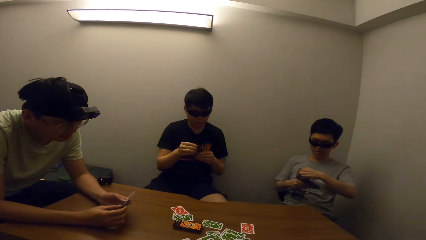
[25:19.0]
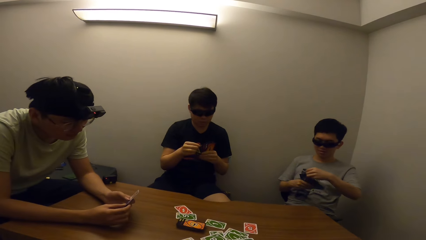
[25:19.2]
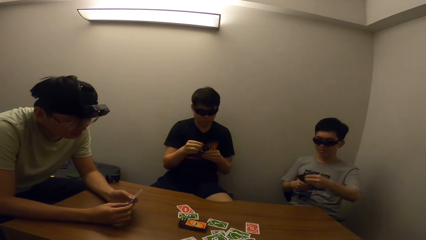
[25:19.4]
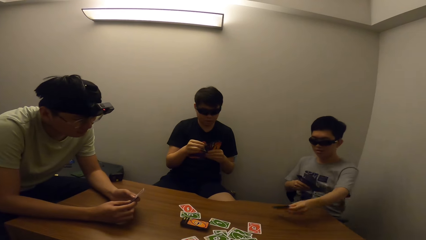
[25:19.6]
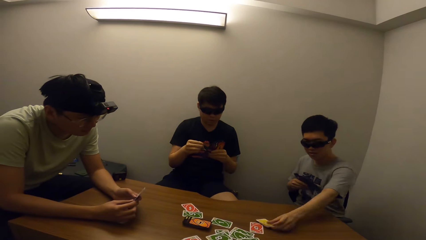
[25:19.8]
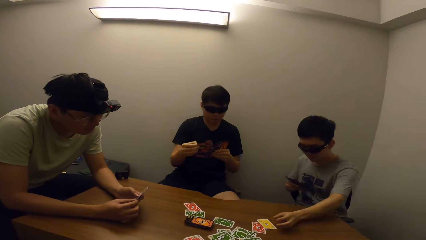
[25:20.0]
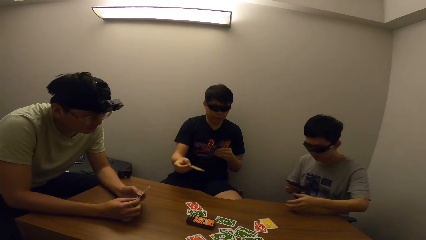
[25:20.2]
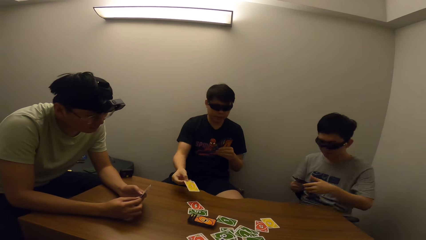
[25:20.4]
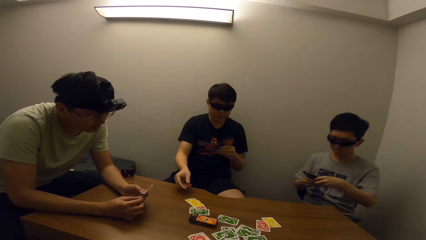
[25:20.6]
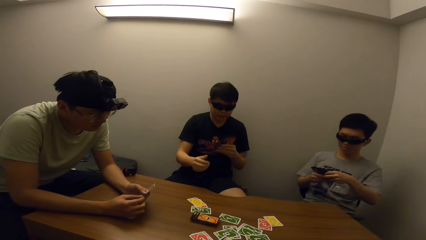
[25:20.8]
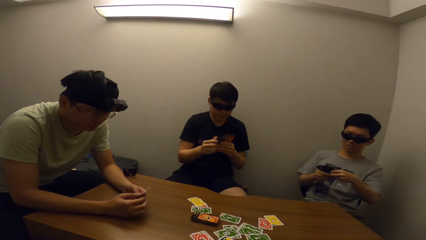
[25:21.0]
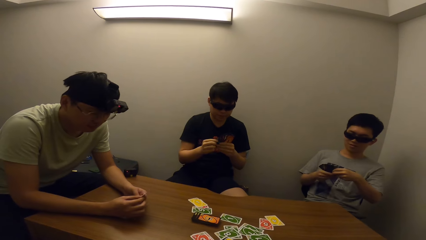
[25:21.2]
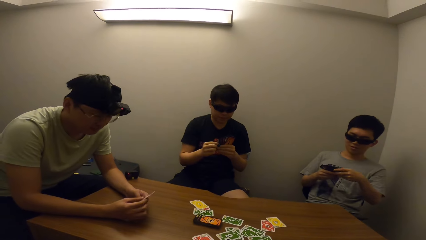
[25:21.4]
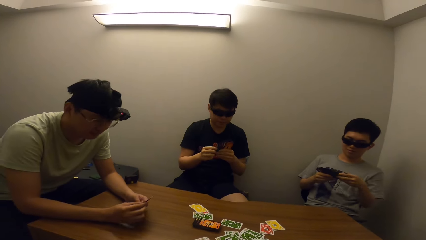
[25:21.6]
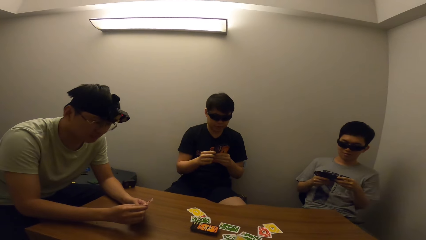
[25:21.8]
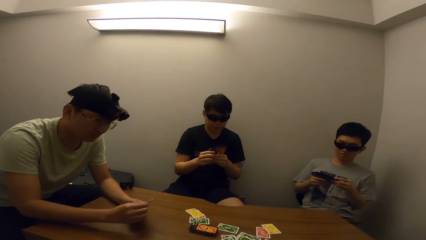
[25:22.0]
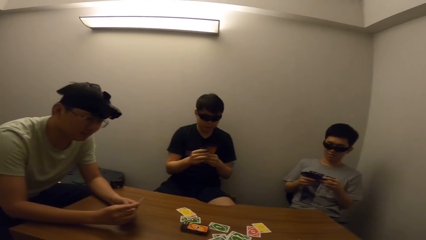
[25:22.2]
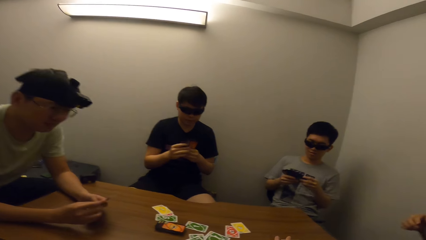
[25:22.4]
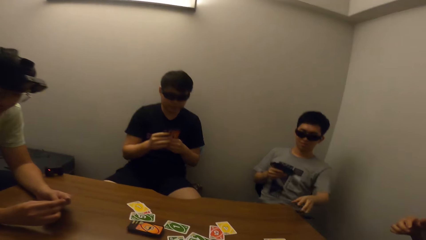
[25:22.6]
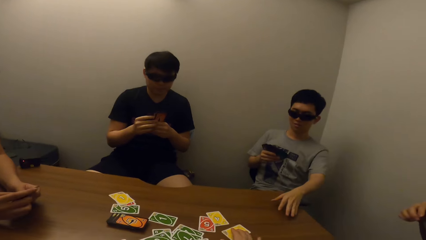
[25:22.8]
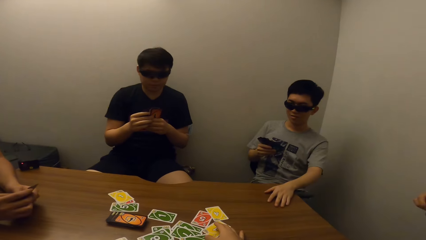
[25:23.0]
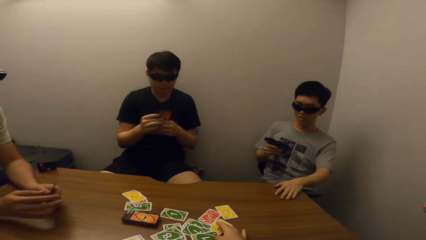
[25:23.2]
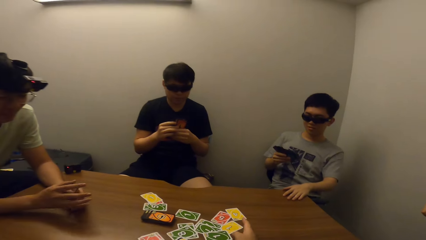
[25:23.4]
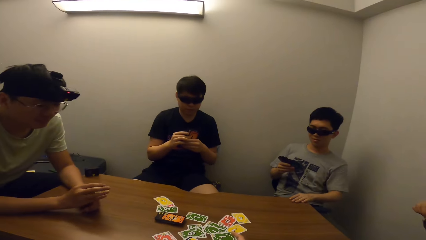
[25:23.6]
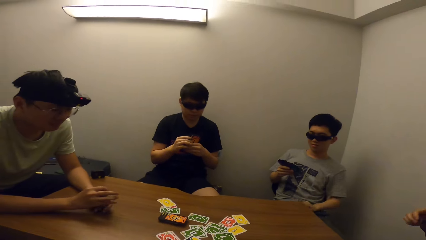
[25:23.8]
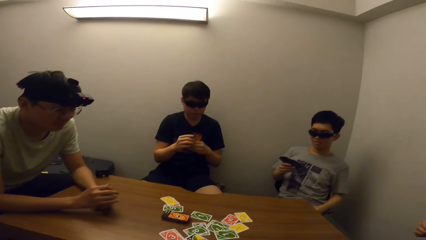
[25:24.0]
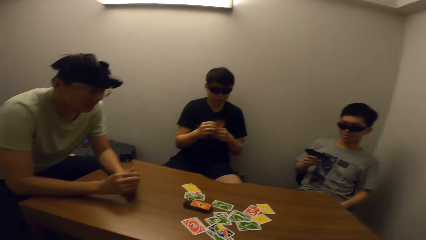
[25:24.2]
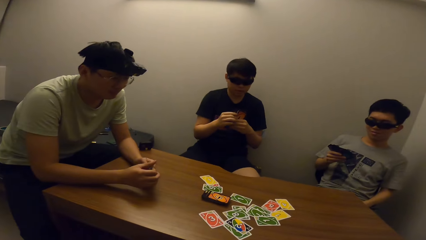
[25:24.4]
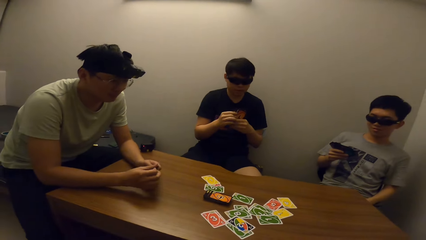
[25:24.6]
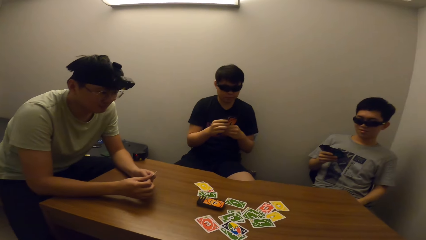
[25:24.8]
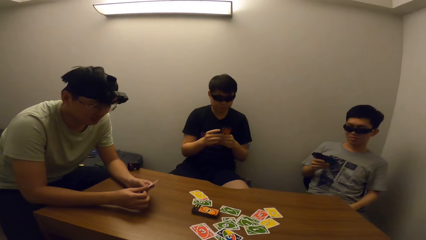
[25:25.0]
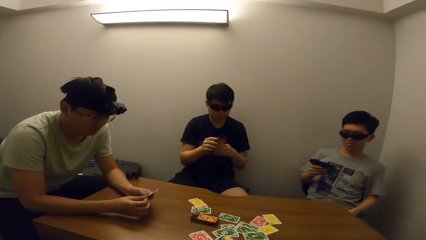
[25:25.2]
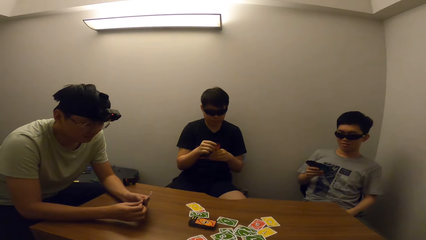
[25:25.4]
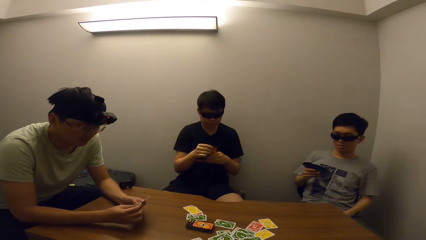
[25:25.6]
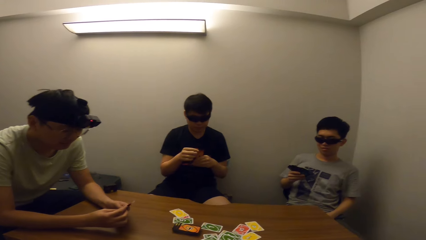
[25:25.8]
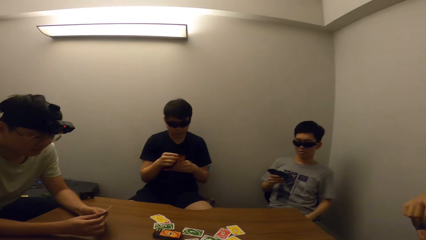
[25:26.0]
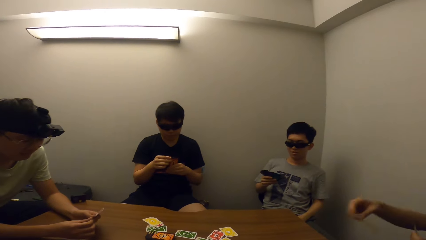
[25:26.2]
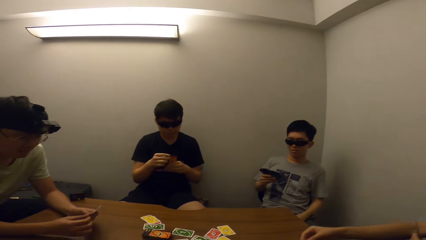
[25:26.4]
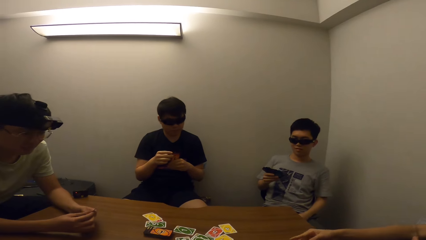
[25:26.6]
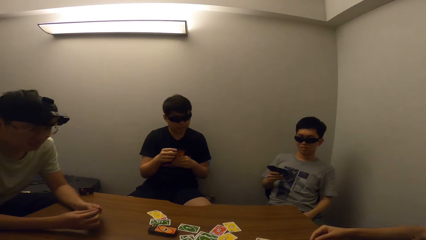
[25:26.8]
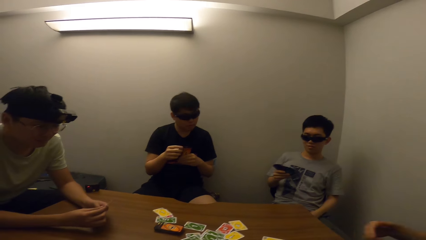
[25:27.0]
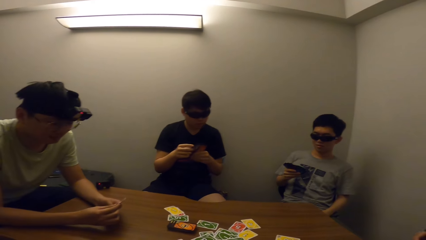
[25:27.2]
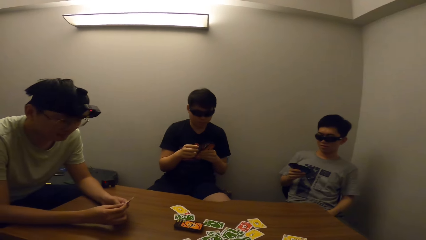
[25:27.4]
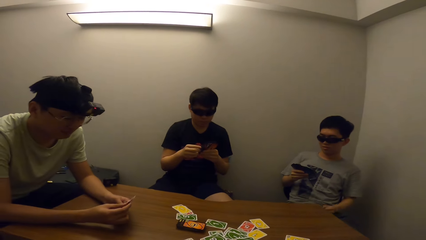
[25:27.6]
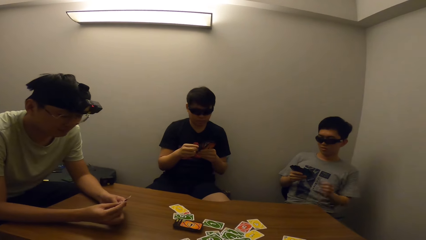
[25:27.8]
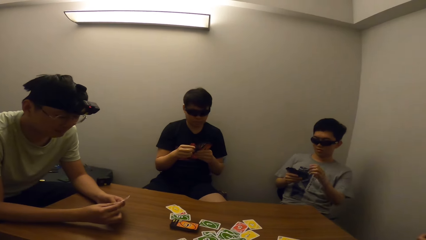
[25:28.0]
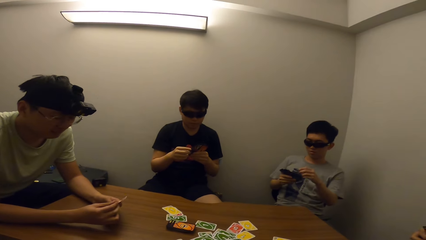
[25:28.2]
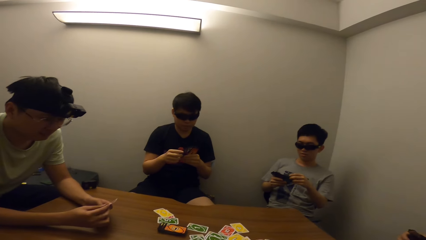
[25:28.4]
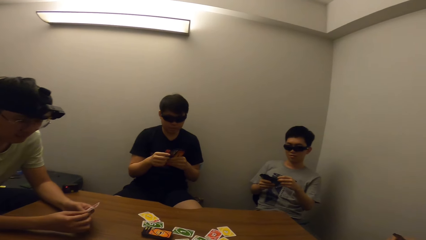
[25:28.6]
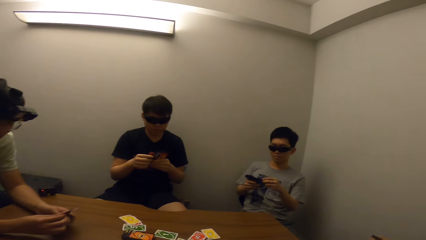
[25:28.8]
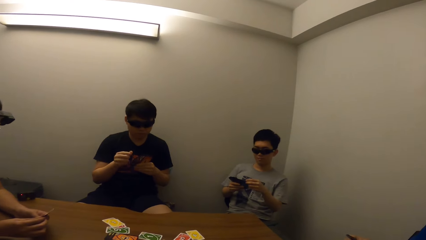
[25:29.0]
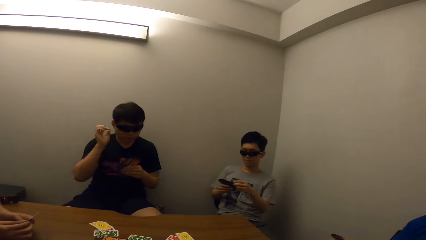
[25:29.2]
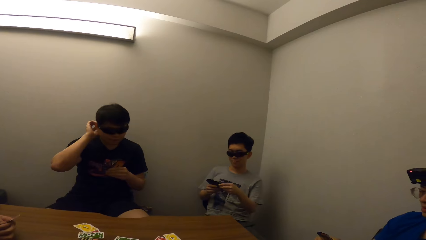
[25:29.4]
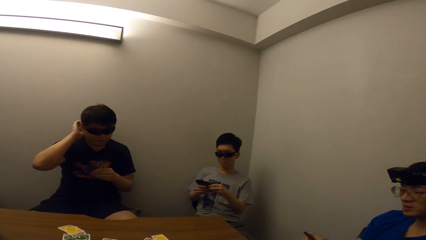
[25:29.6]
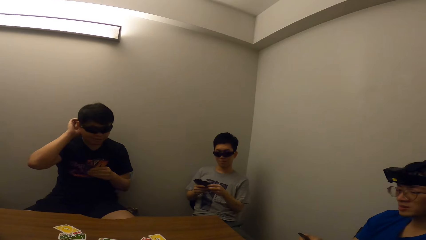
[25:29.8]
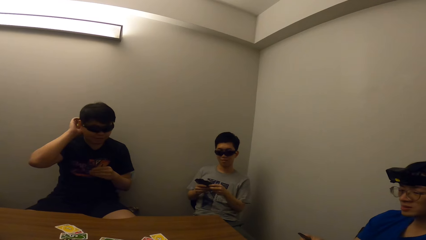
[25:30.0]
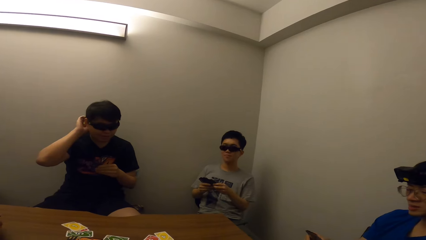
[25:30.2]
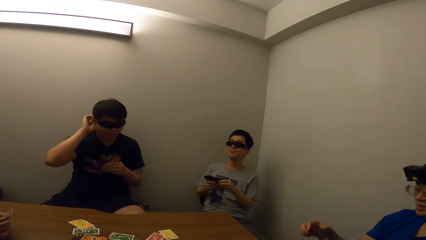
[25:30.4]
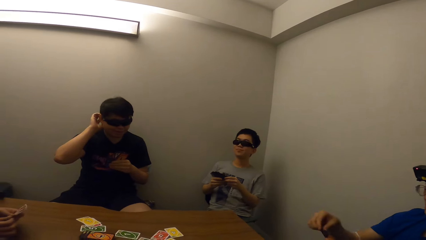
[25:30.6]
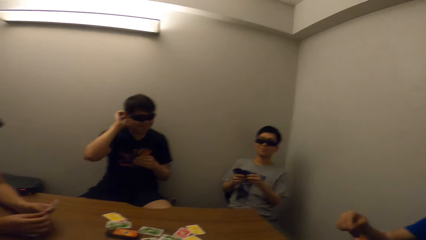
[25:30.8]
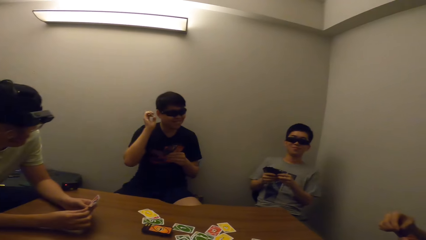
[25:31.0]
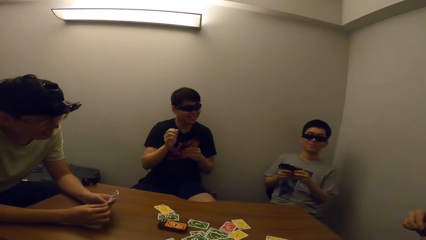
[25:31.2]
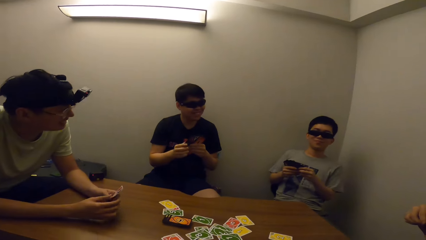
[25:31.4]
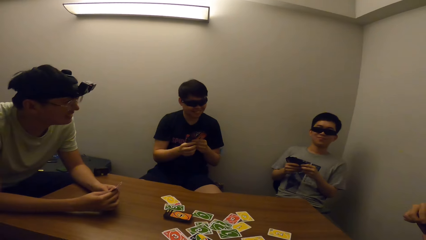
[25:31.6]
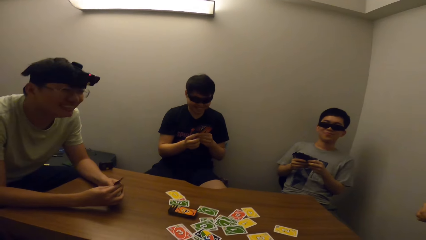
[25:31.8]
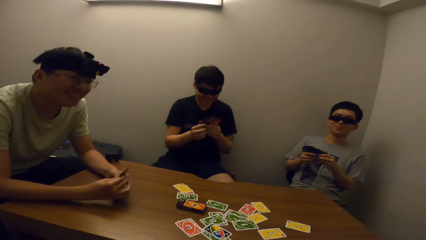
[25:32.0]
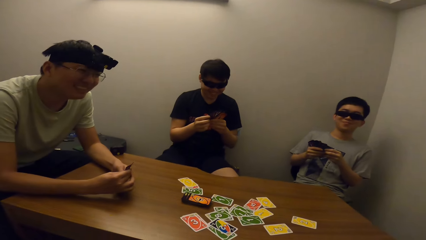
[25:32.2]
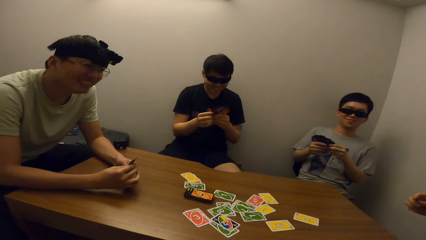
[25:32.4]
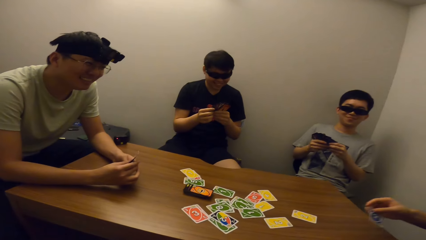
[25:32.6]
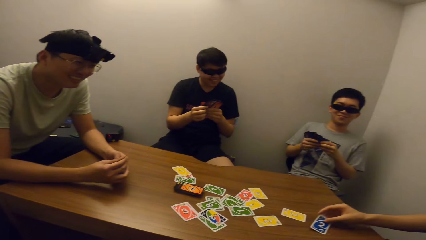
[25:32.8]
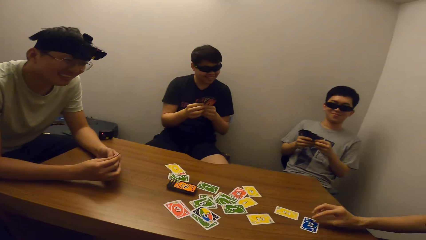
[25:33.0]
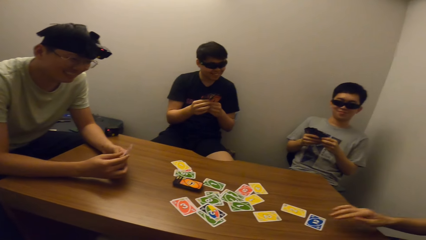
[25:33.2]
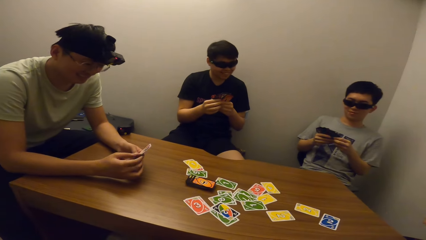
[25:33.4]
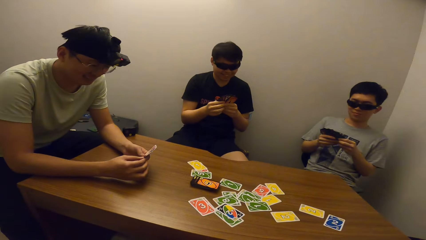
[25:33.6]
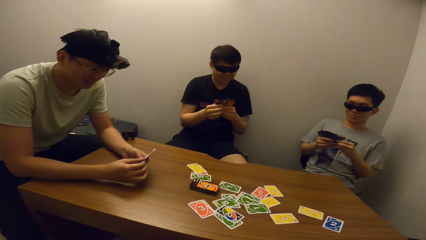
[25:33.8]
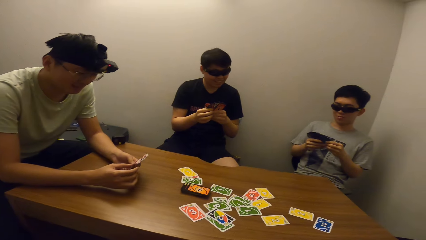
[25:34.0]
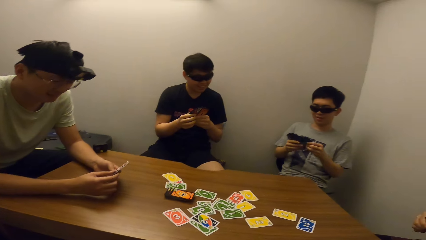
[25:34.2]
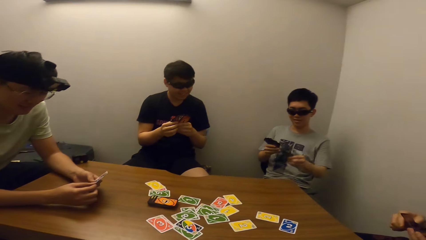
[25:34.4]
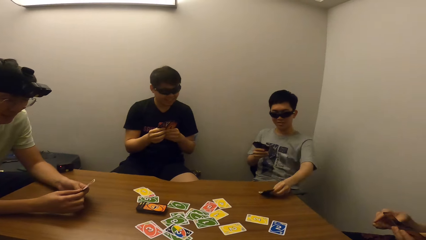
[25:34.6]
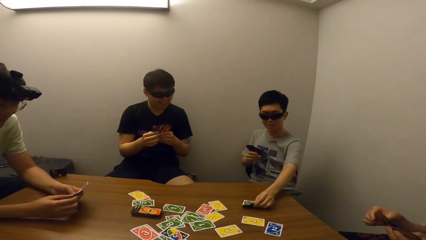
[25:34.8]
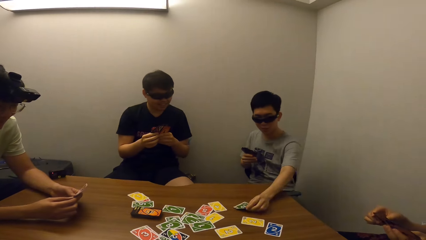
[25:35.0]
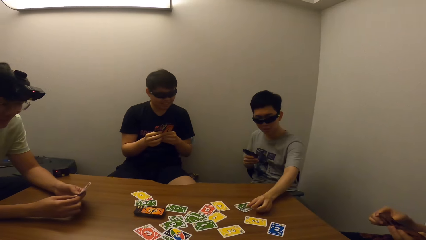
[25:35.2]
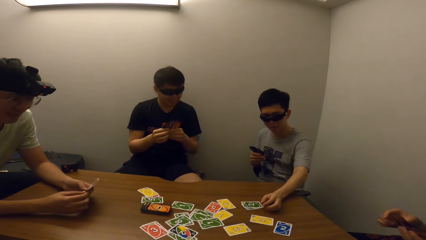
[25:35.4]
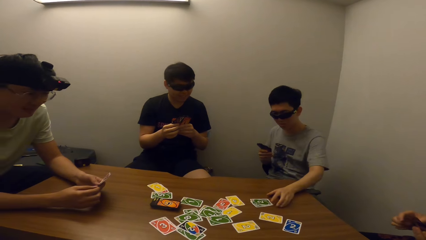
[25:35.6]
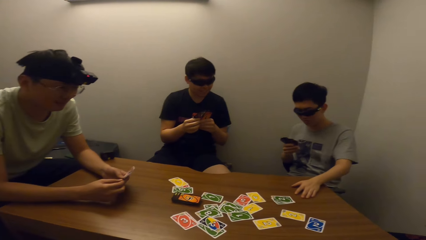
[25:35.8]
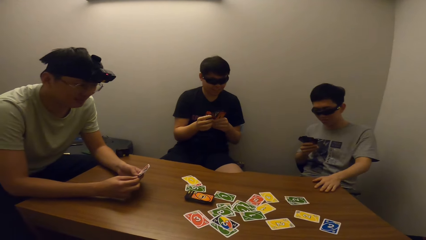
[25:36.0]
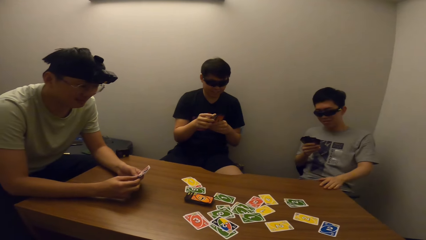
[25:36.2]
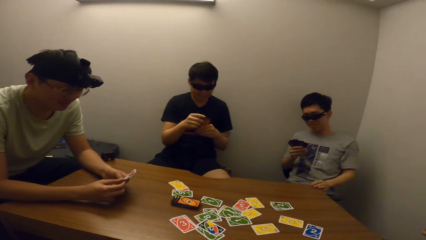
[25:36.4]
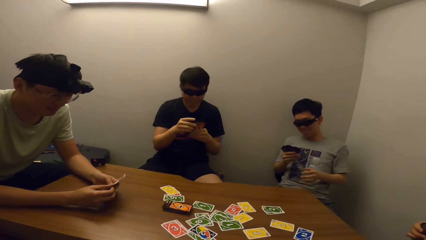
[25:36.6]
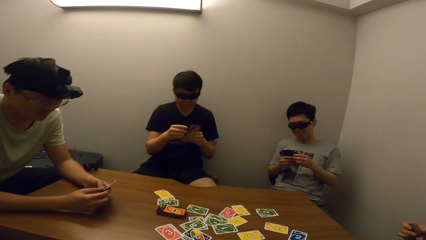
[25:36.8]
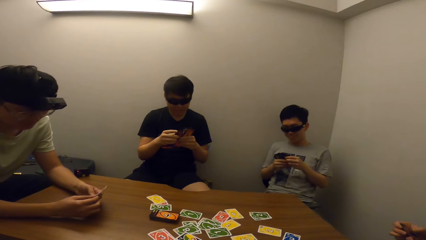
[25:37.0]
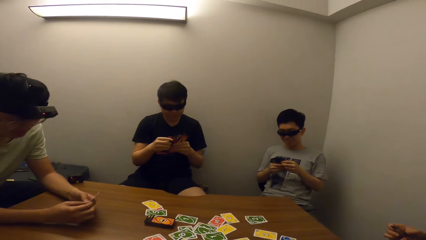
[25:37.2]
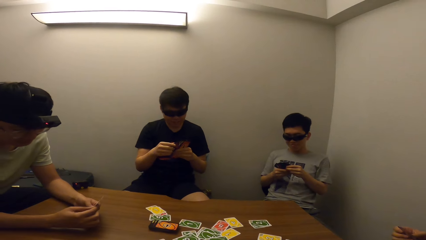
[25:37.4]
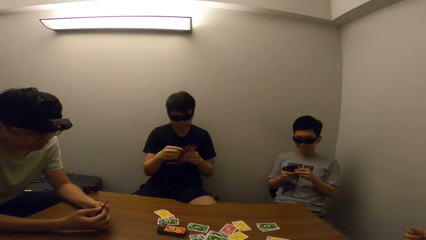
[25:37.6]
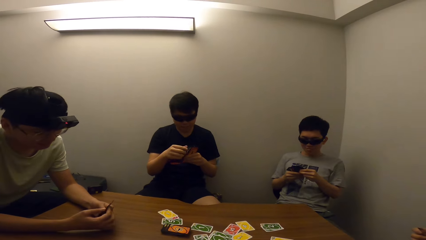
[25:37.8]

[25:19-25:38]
A man drops the cards on the table. Another man drops the cards on the table. The first man stretches the left hand and puts his left hand on the table. He puts his hand down. A third man rotates the cards in his hand. A fourth man puts down the card. The first man rotates the cards. A person adjusts his camera. The fourth man drops the cards on the table. The first man drops the cards on the table. He slides his left hand back.
